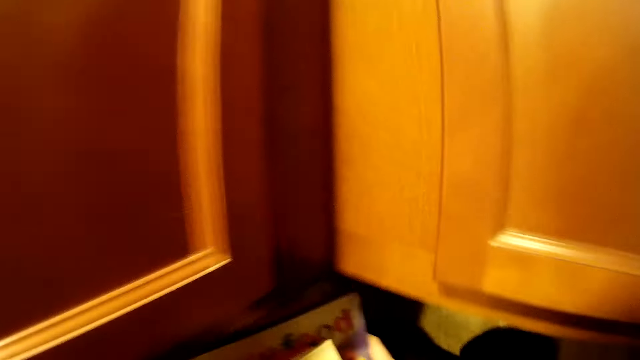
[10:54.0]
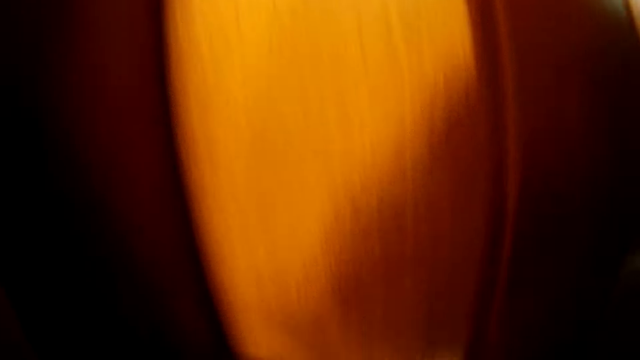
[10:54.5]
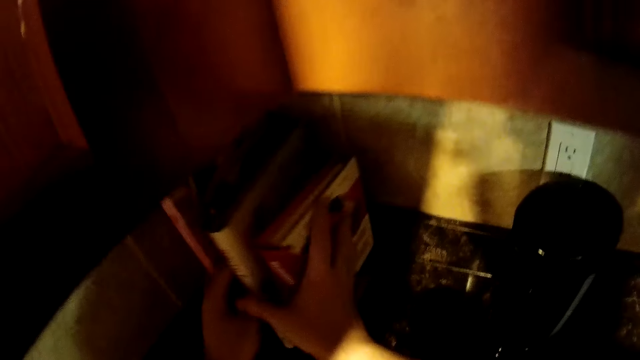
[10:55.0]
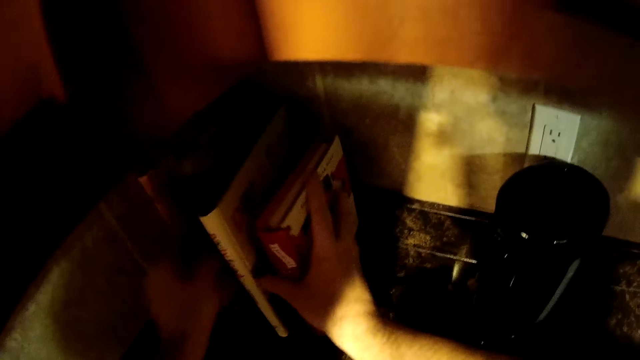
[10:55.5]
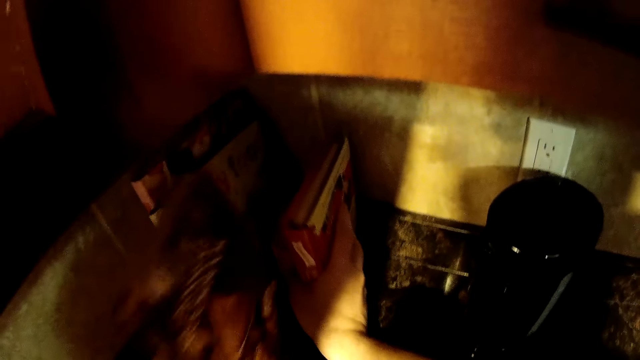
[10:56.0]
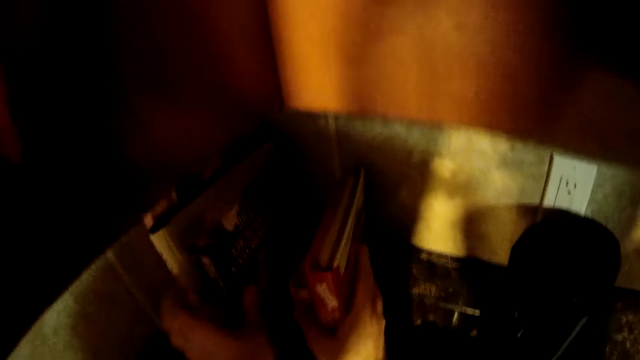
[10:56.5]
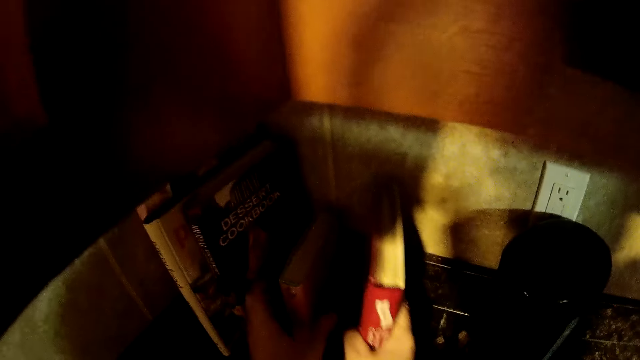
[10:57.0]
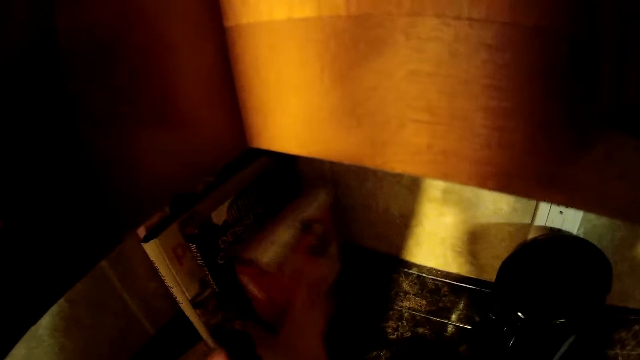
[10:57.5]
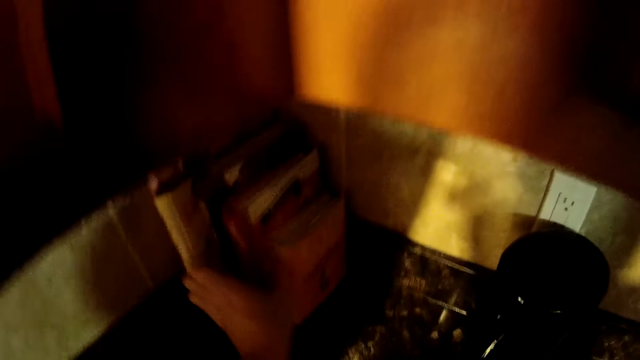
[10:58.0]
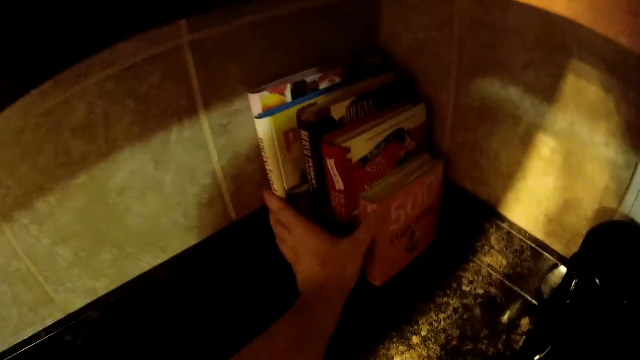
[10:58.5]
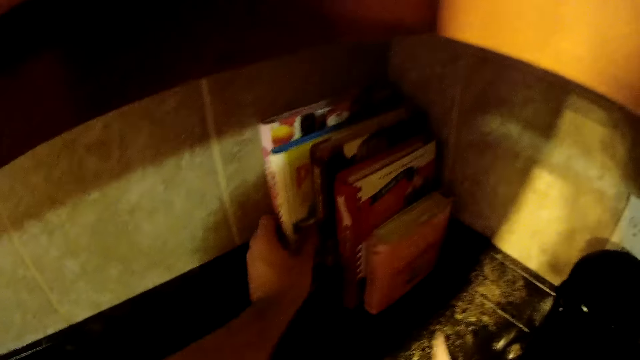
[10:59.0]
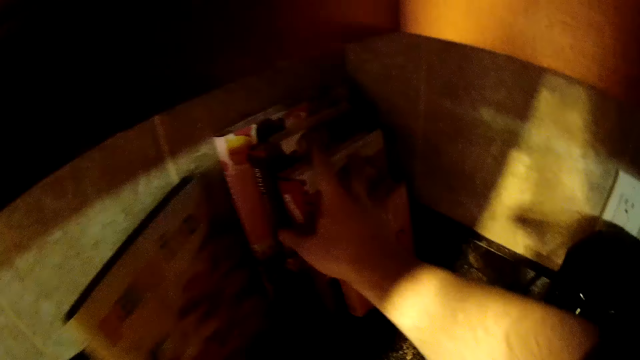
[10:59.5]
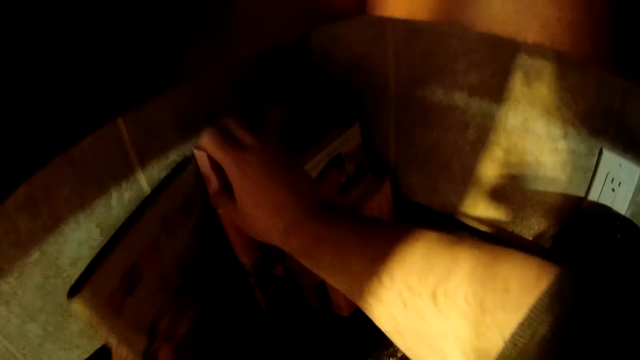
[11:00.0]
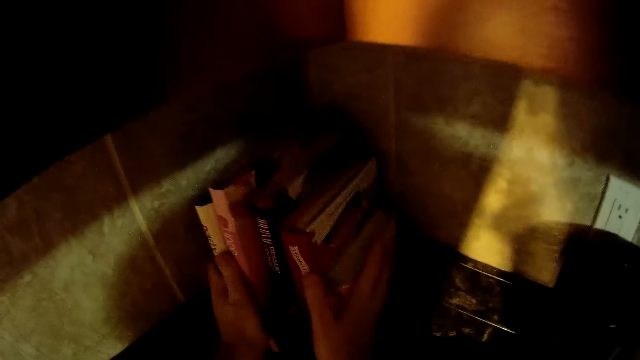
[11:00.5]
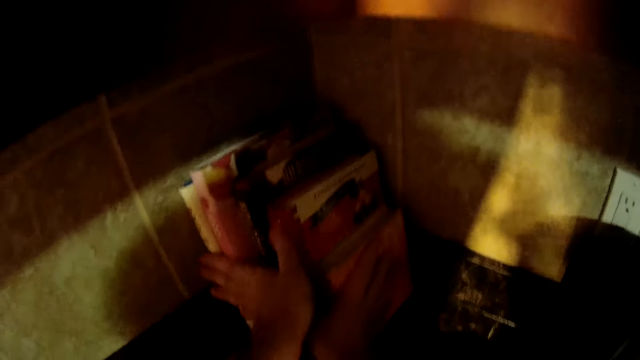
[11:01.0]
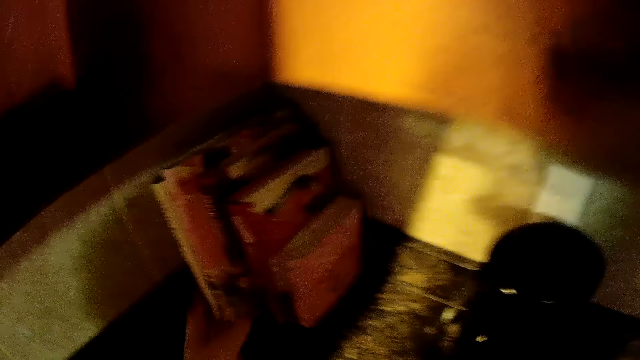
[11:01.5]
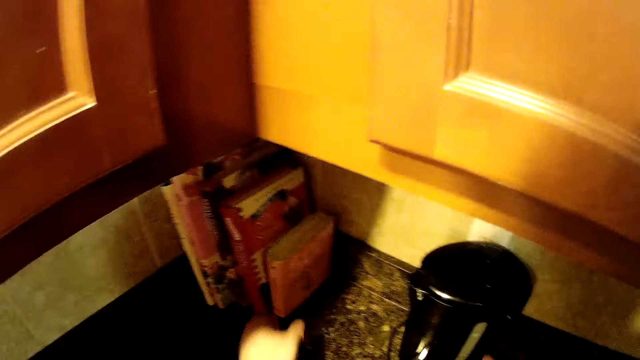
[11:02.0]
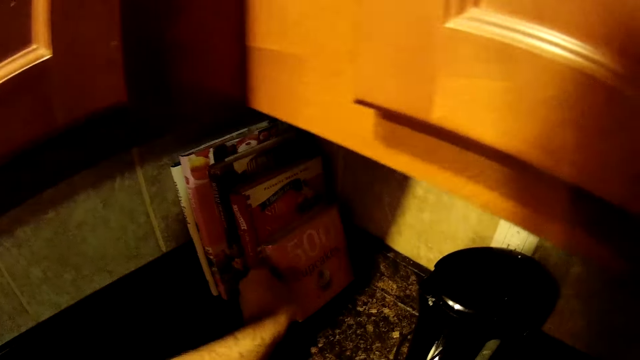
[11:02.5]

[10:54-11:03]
The camera wearer places books on the kitchen counter. They arrange the books.

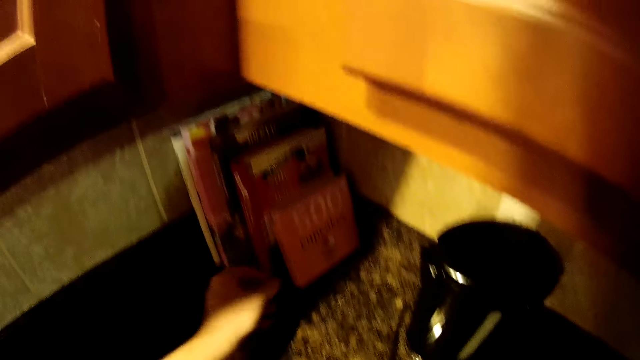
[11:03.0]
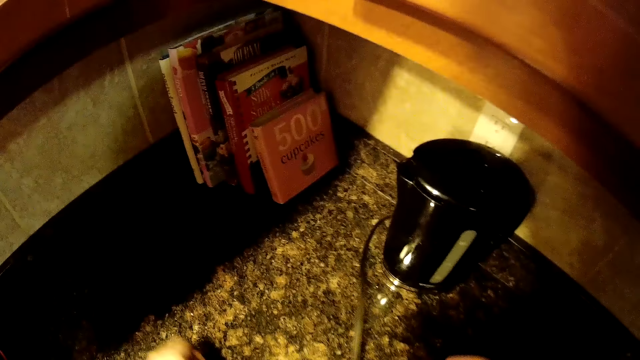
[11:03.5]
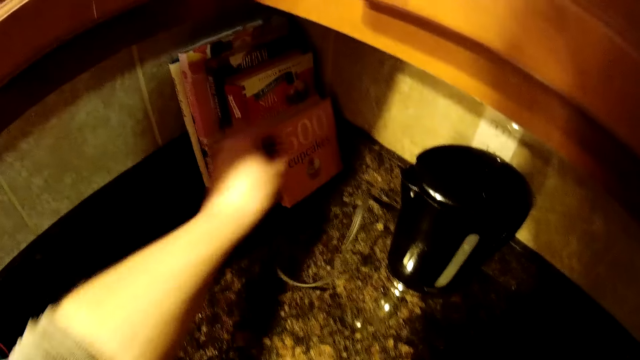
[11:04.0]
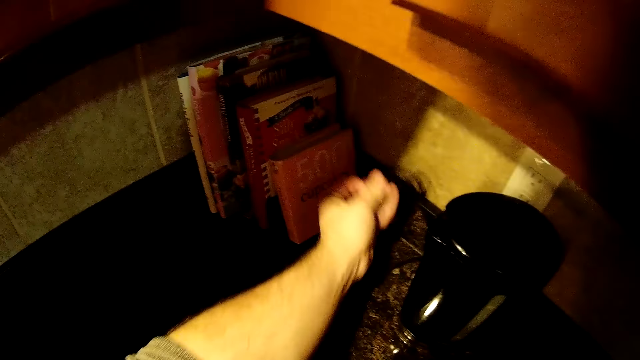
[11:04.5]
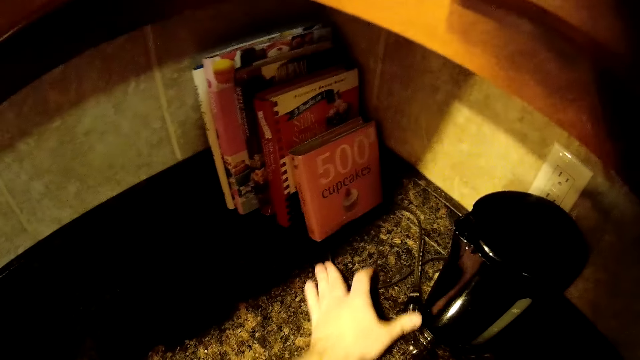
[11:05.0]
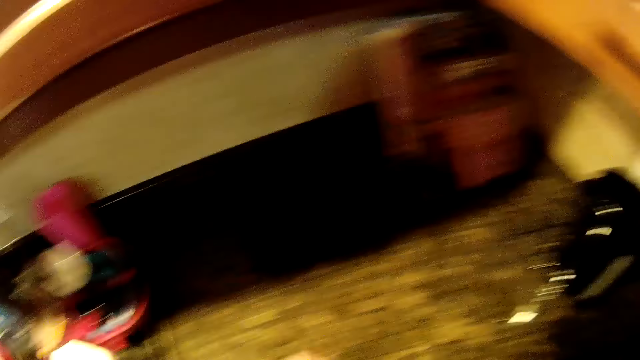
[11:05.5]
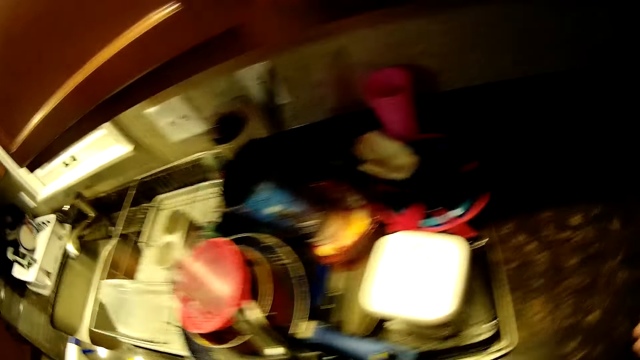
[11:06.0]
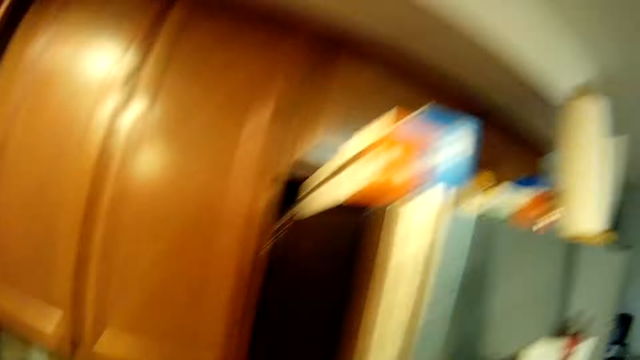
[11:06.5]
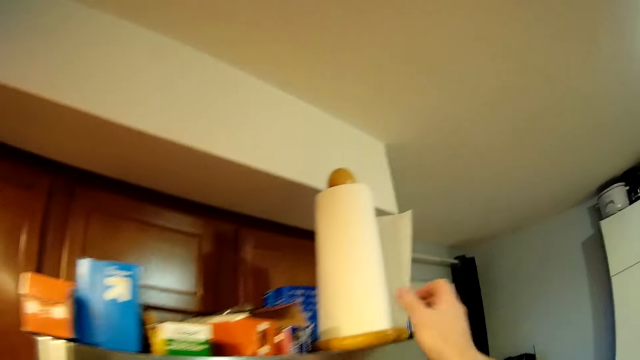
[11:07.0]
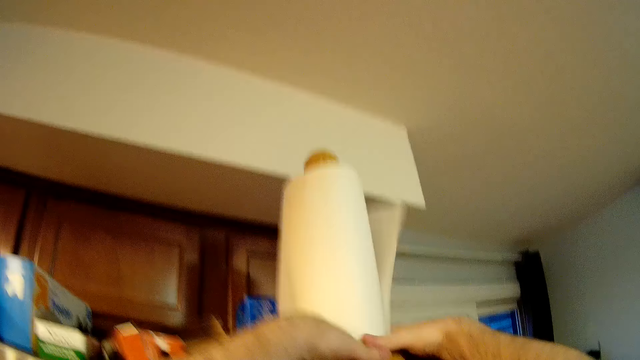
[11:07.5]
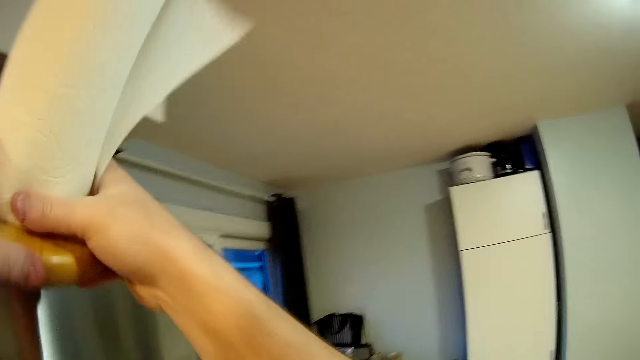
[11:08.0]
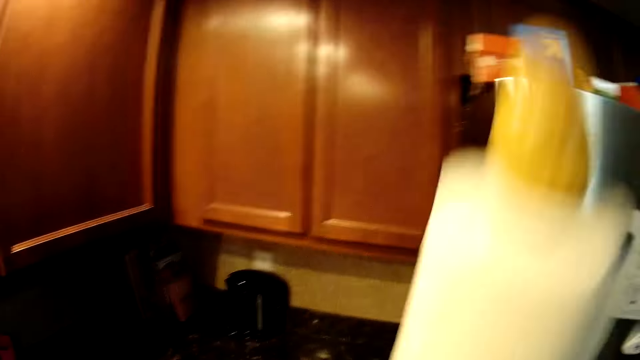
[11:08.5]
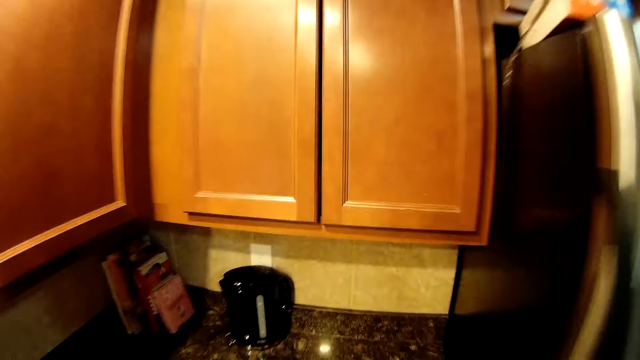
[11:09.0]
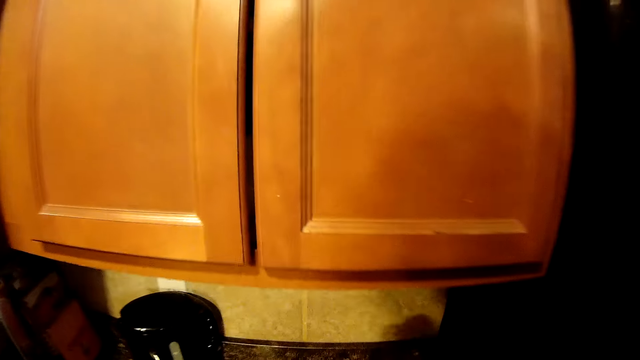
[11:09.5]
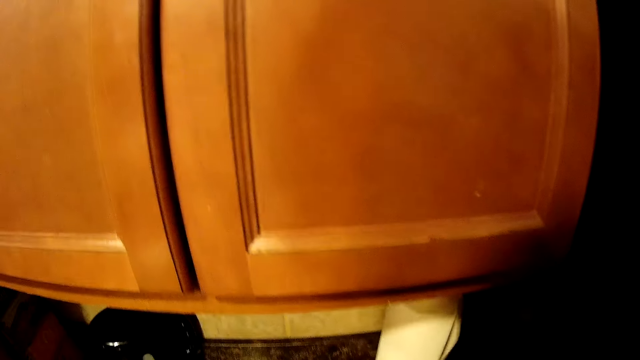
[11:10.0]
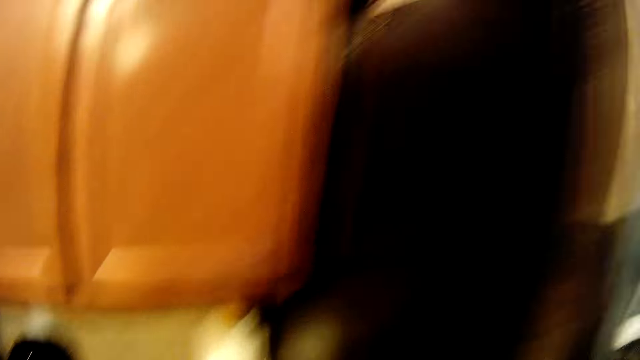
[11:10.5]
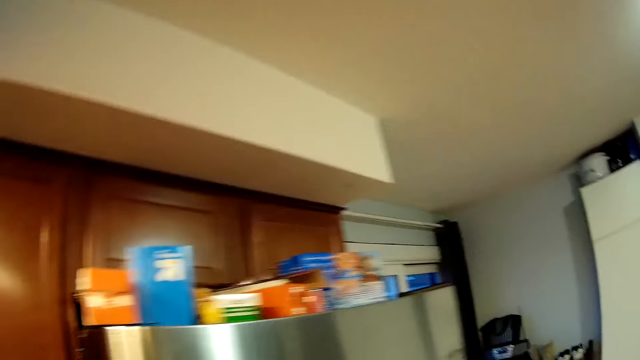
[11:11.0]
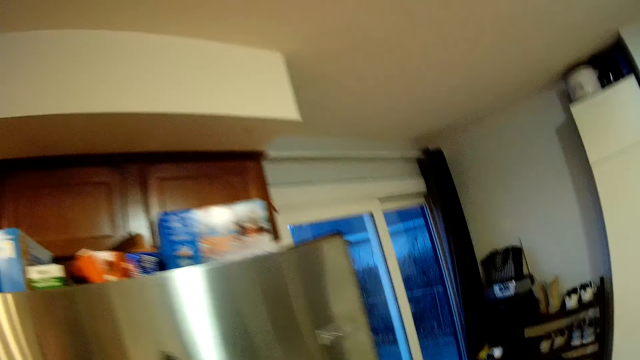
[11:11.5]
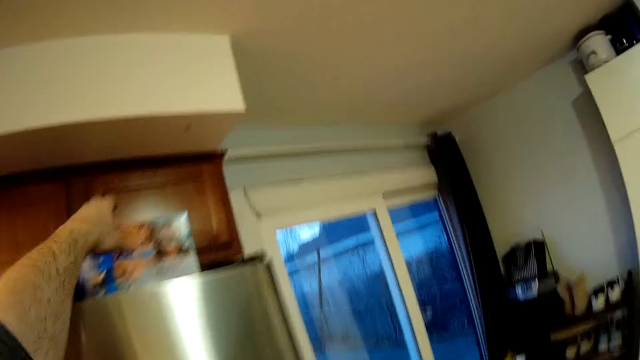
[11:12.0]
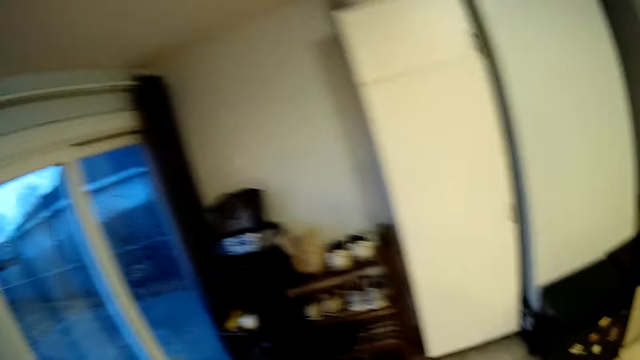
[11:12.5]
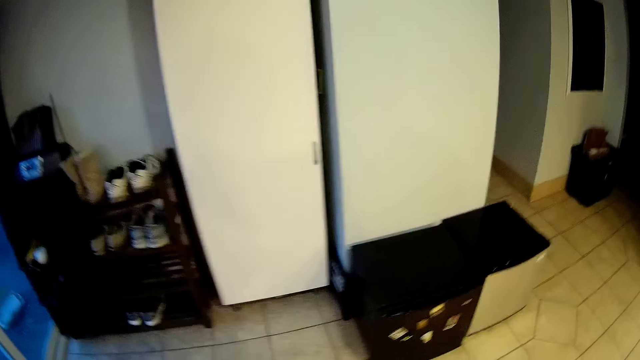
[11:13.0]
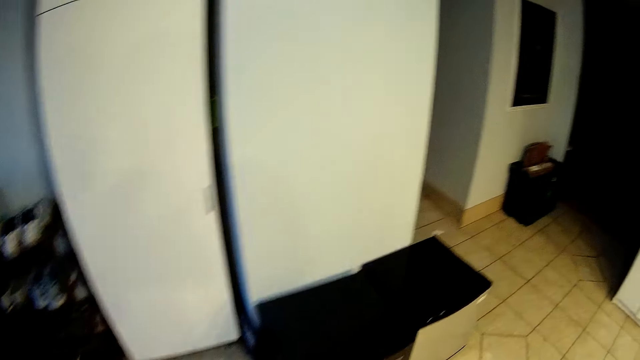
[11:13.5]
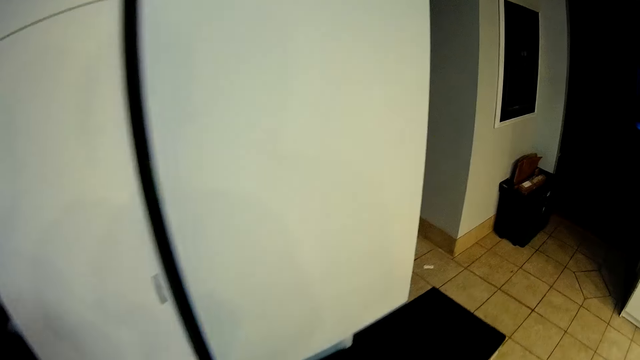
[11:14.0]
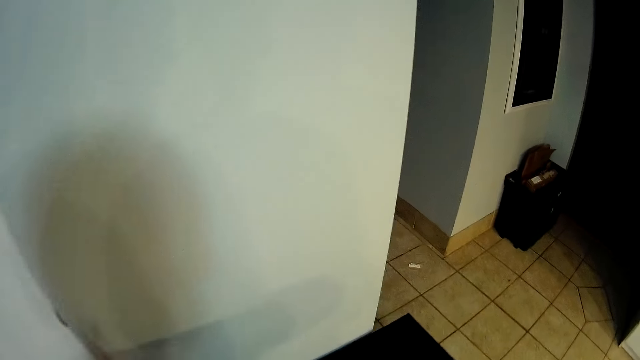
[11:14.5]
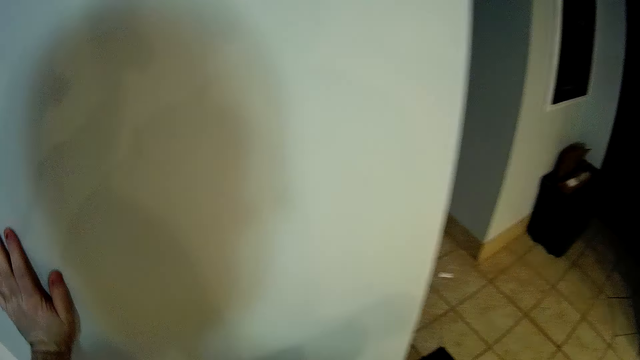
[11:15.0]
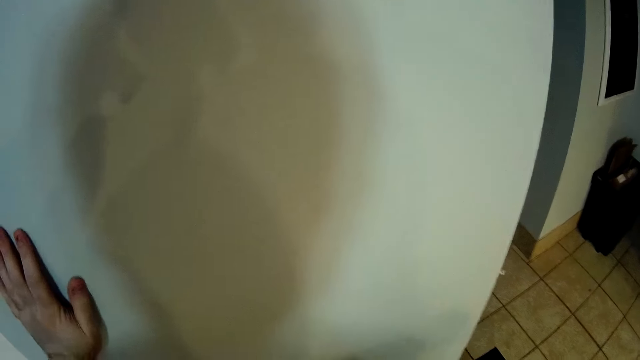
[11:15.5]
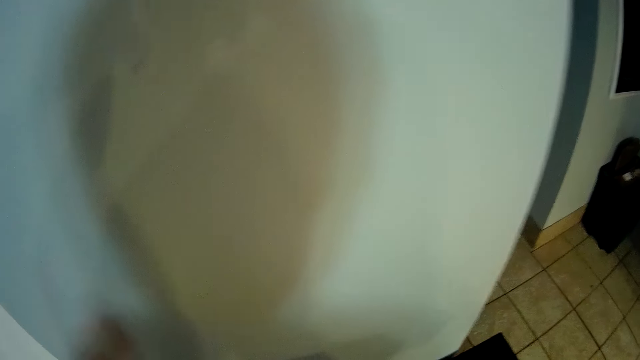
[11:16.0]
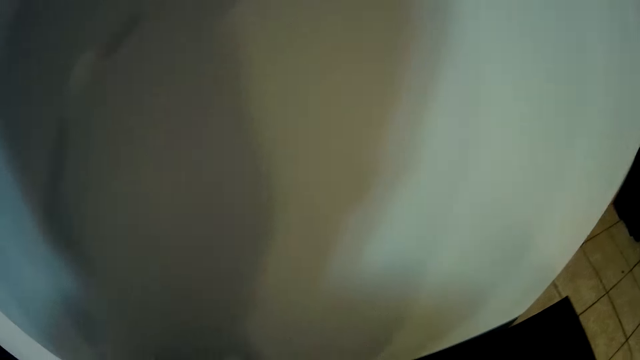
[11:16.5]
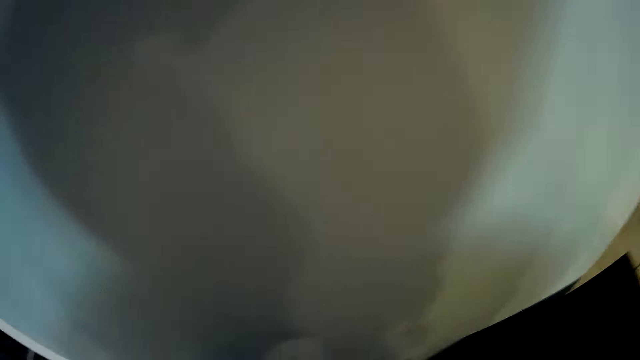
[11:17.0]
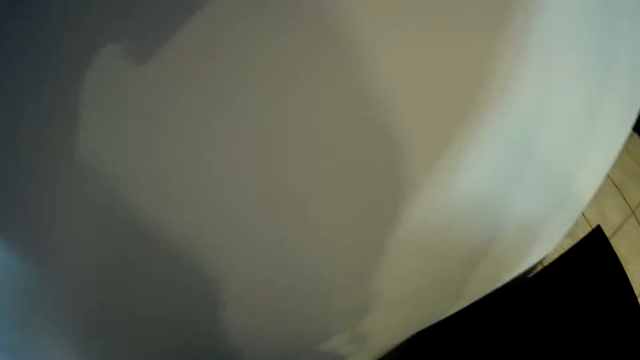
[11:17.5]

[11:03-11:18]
The camera wearer places the electric cable on the kitchen counter. They pick up the paper towel. They place the paper towel on the kitchen counter. They pick up something. They walk in the kitchen. They look at the background. They touch the closet. They do something.
